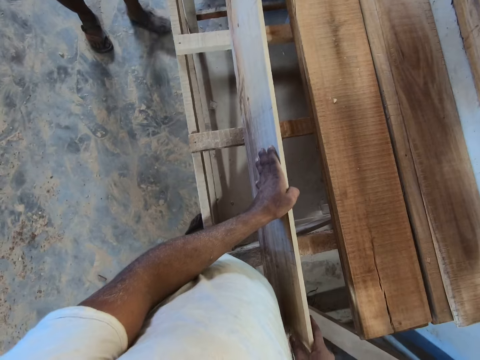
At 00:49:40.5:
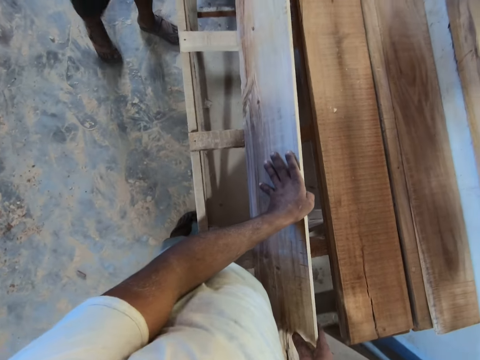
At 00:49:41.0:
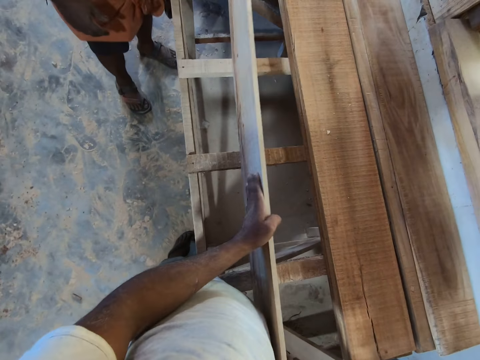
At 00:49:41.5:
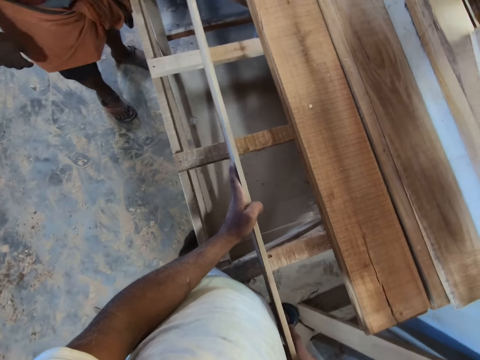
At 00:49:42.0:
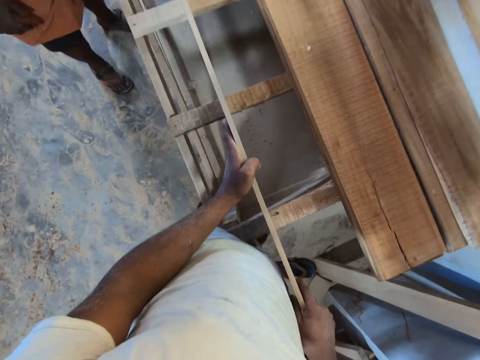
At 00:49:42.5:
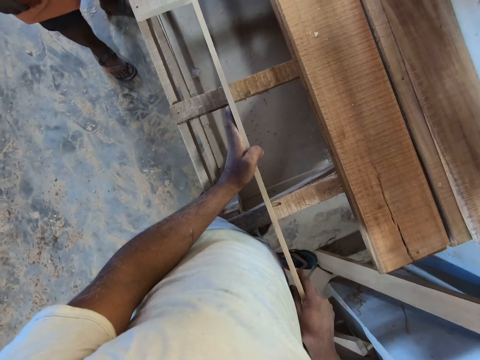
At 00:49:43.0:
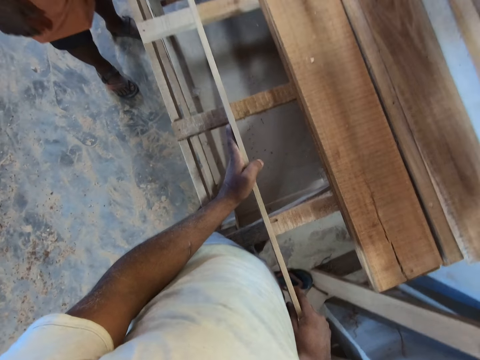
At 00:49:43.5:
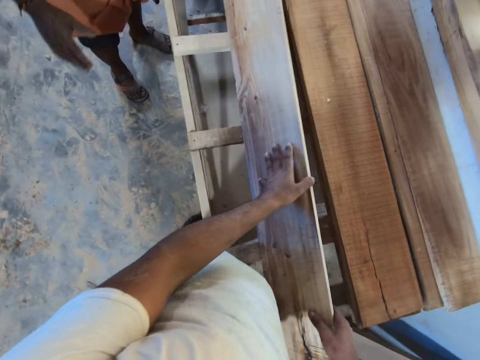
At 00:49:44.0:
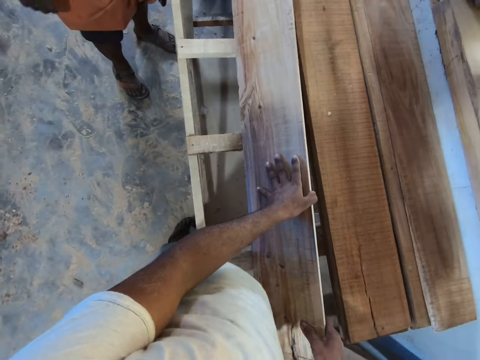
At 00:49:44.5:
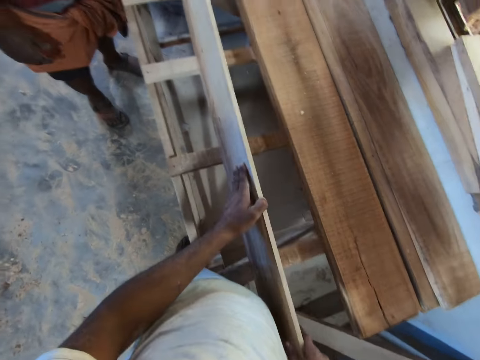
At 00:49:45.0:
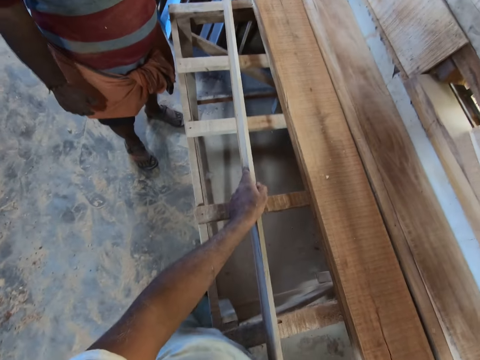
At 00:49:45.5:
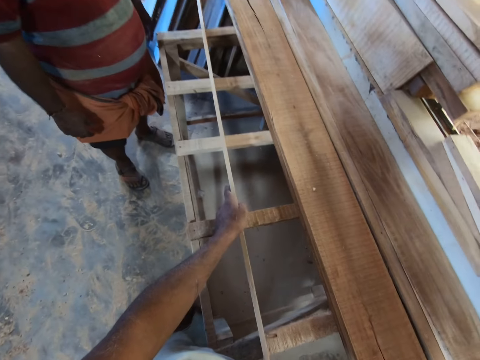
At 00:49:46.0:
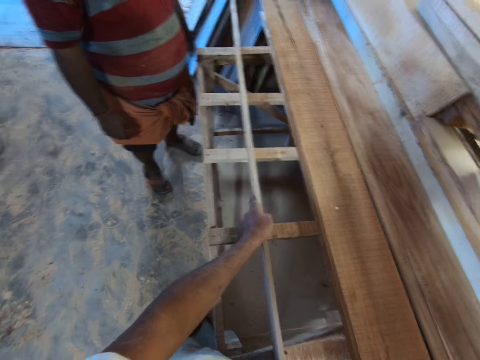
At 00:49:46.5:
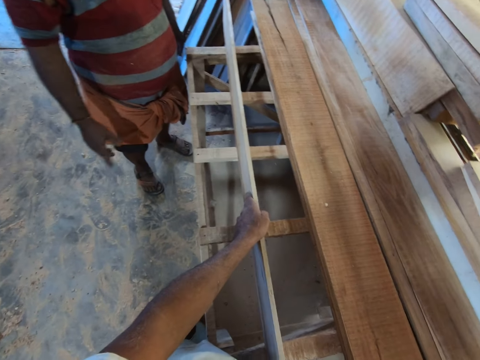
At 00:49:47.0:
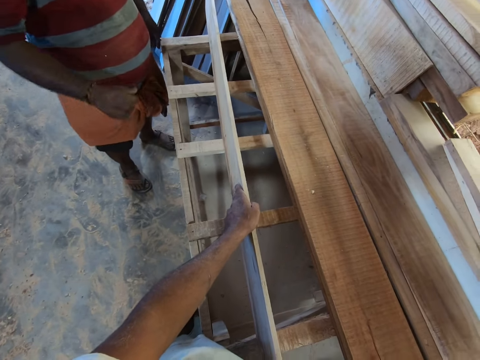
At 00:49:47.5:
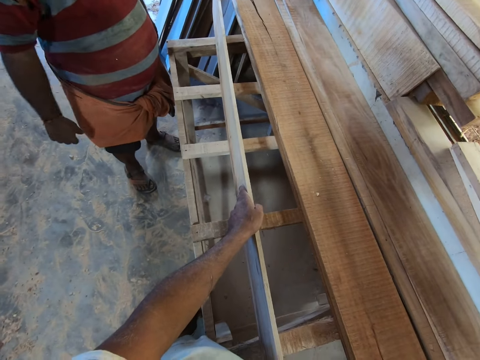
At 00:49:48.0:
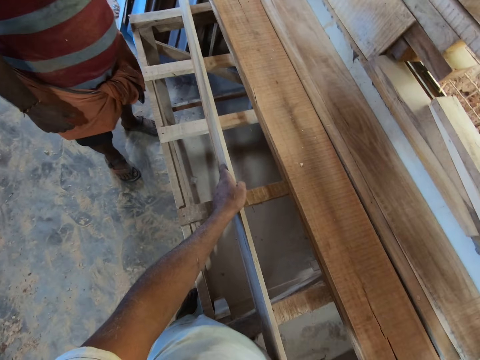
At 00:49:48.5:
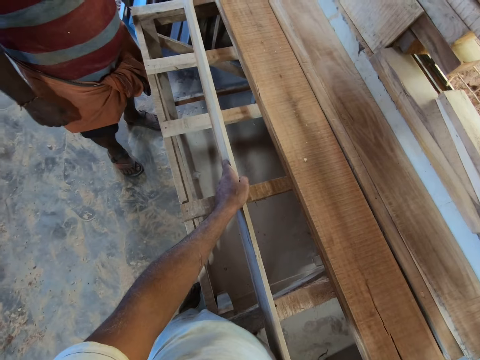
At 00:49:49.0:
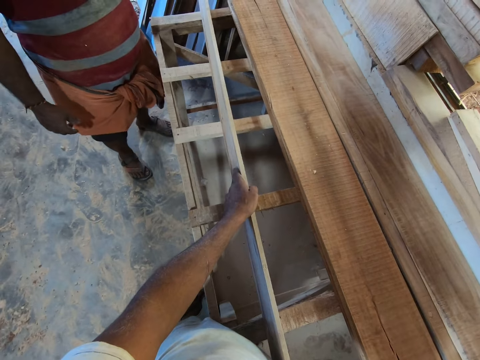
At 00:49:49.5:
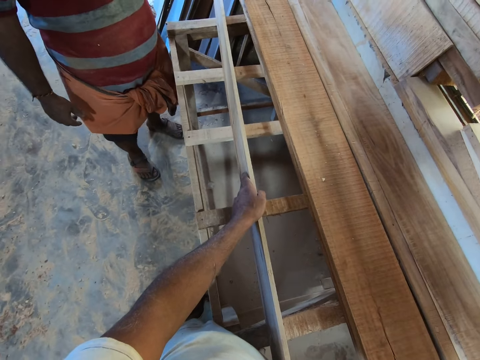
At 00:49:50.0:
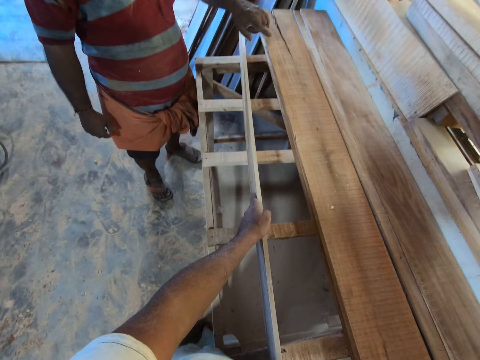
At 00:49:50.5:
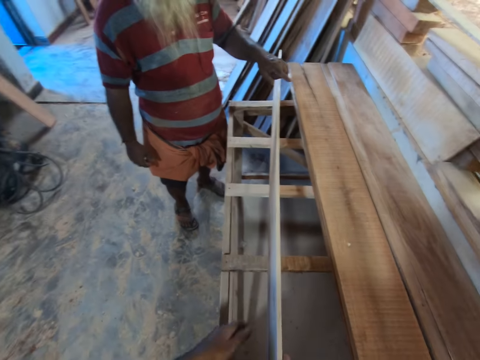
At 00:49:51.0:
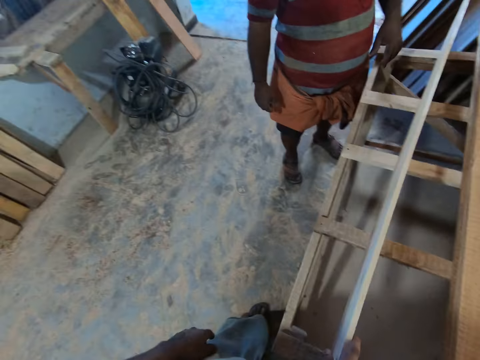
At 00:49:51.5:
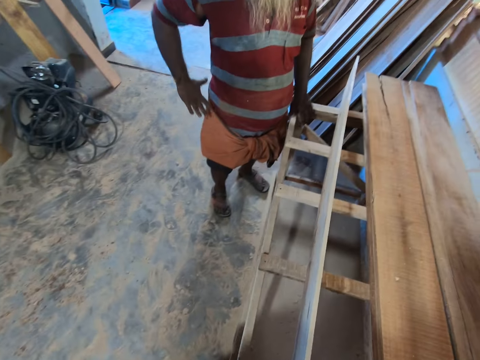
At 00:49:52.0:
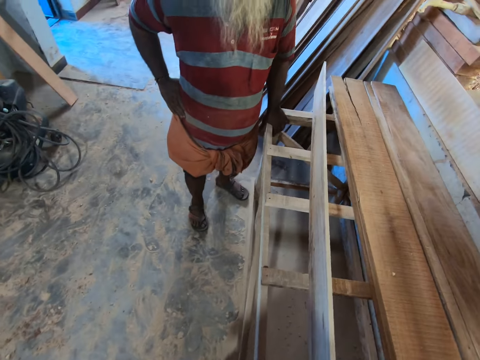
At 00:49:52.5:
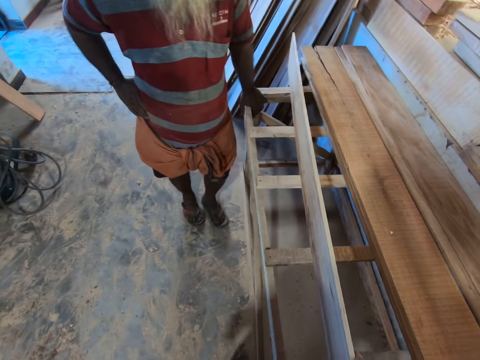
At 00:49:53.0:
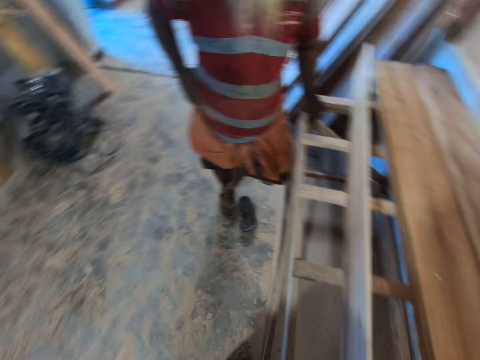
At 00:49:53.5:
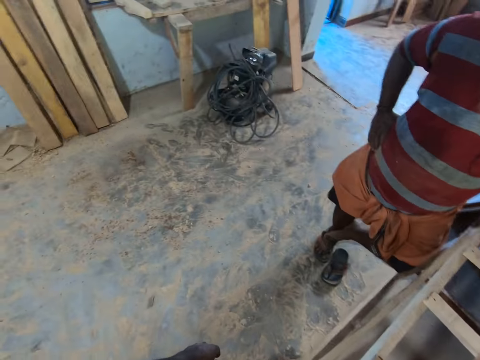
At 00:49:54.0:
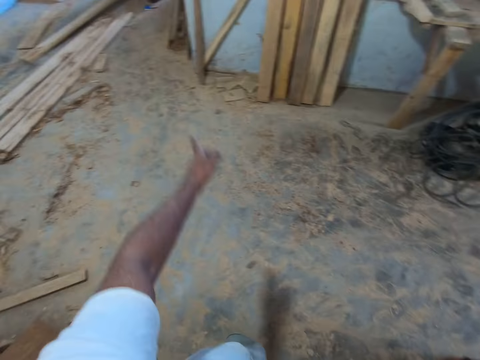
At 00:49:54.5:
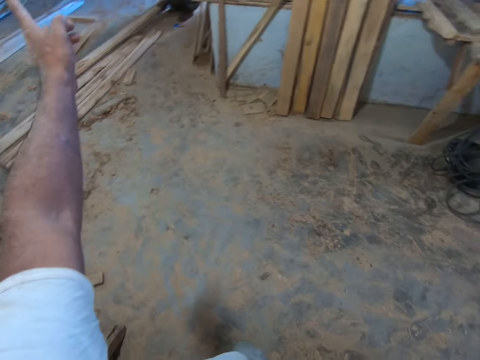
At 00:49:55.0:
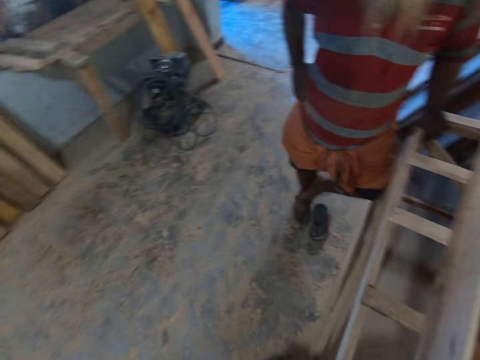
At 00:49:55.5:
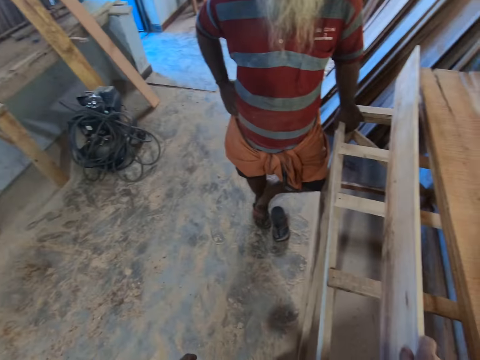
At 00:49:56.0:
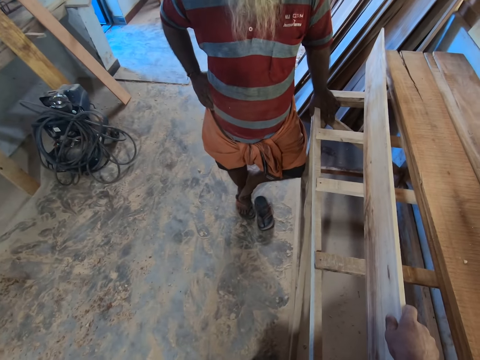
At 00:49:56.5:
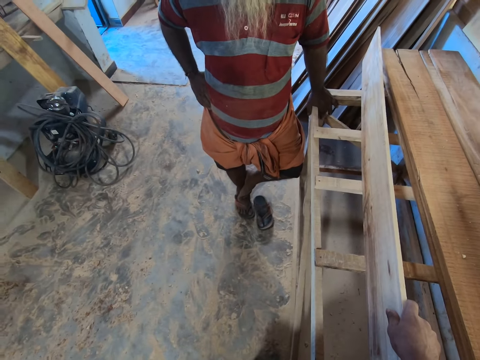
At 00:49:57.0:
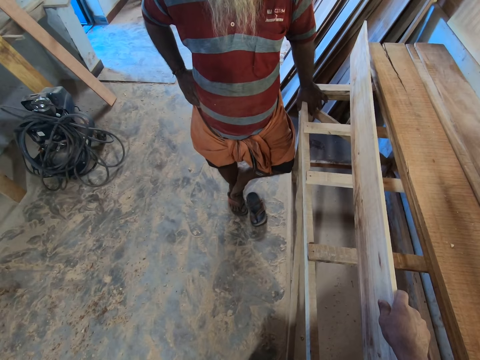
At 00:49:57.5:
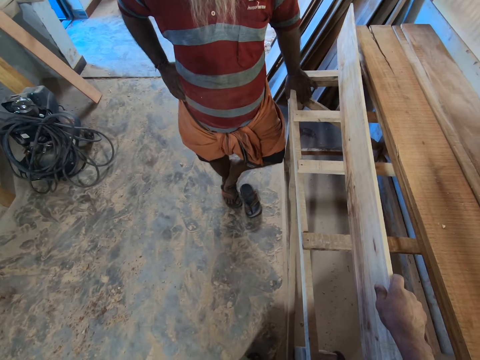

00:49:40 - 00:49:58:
The camera wearer looks at the wood. They interact with a man. The man speaks to the camera wearer. The camera wearer dialogues with another man. A third man places his left hand on the stand in the workshop. He places his right hand on his hip. He places his left leg on his right leg. The camera wearer interacts with the third man by the stand in the workshop. The third man taps on the stand with his left hand.

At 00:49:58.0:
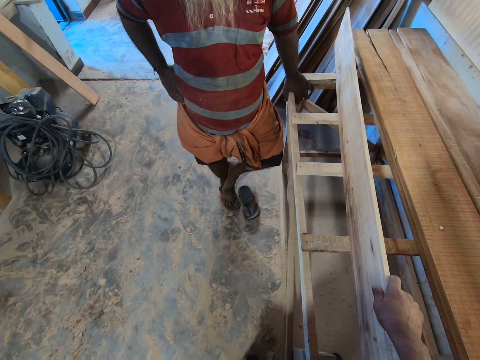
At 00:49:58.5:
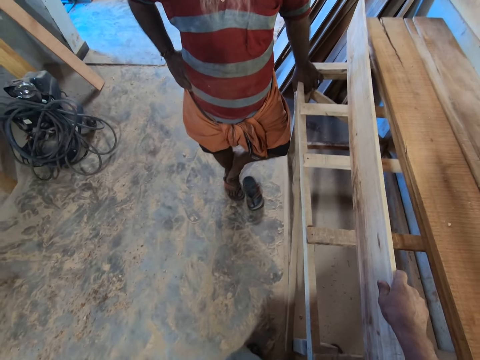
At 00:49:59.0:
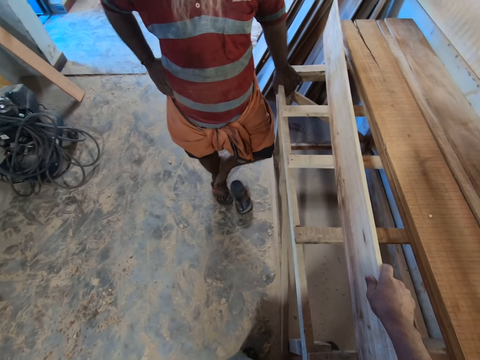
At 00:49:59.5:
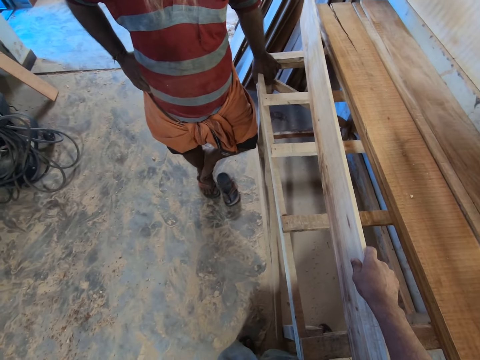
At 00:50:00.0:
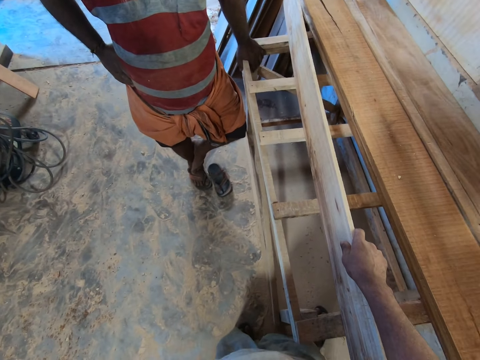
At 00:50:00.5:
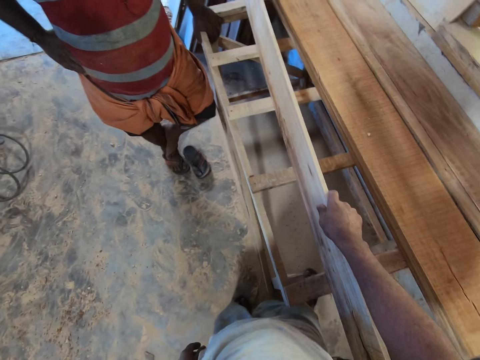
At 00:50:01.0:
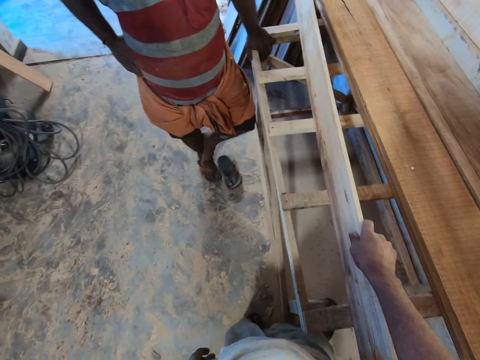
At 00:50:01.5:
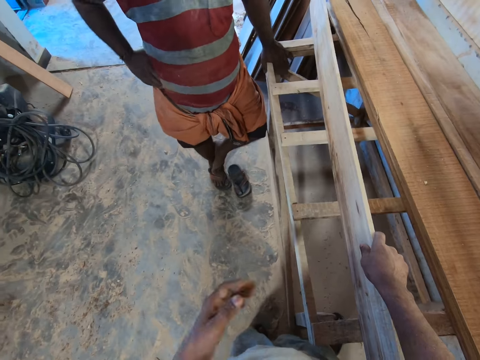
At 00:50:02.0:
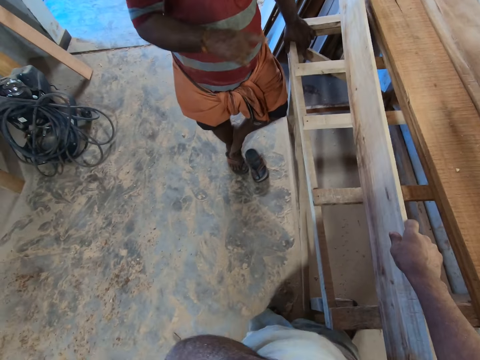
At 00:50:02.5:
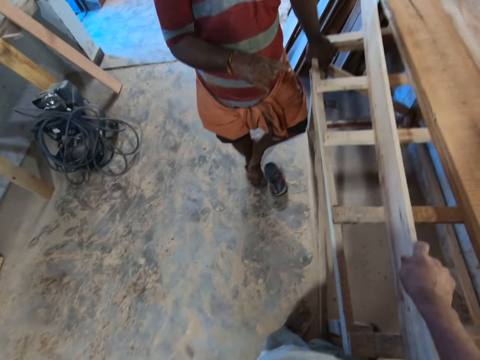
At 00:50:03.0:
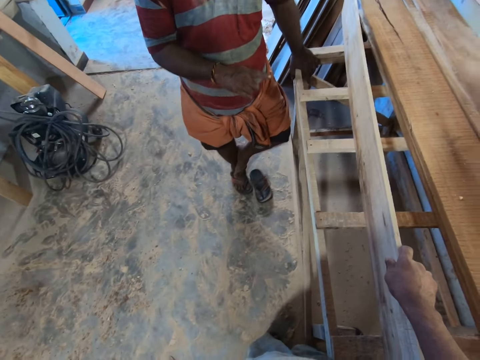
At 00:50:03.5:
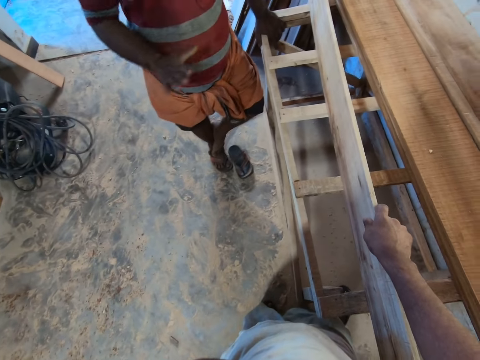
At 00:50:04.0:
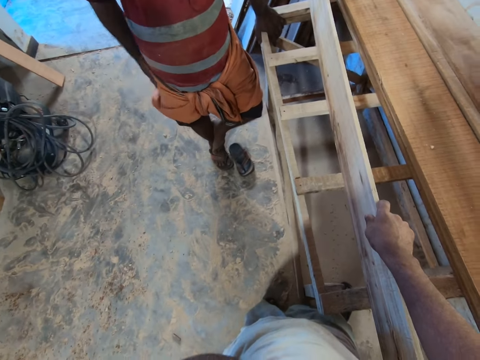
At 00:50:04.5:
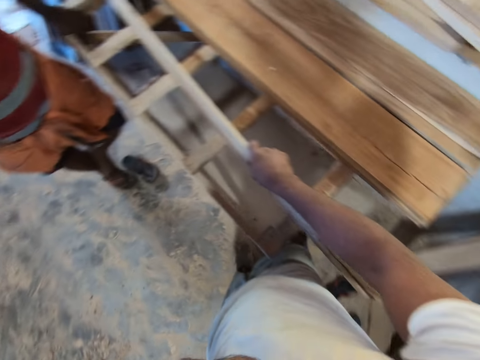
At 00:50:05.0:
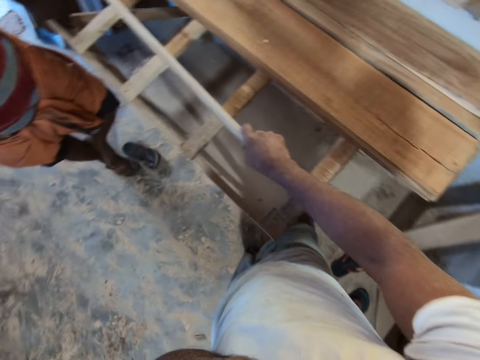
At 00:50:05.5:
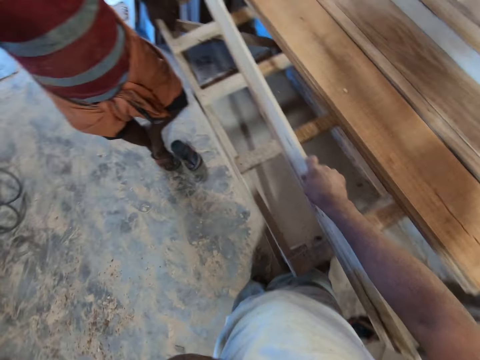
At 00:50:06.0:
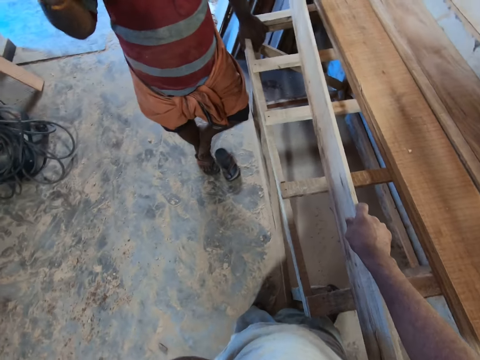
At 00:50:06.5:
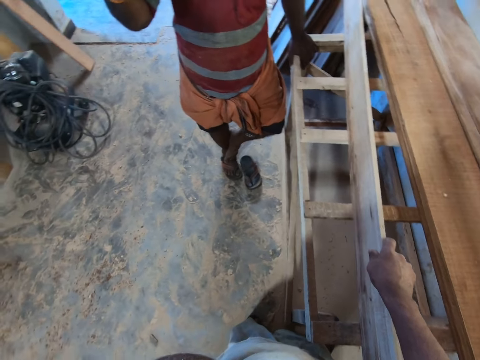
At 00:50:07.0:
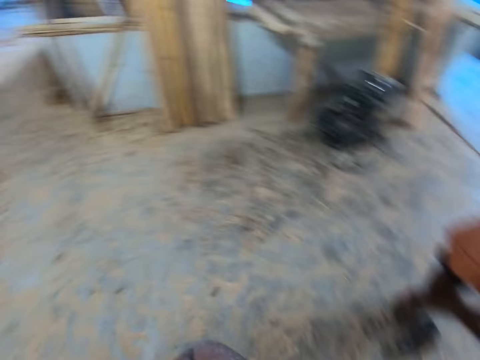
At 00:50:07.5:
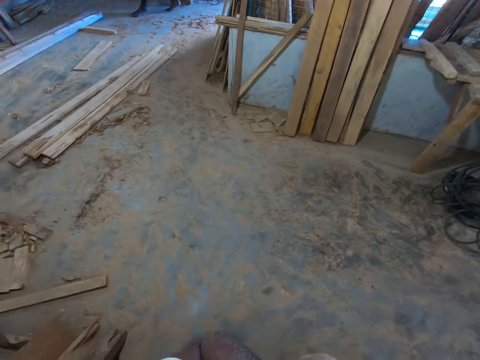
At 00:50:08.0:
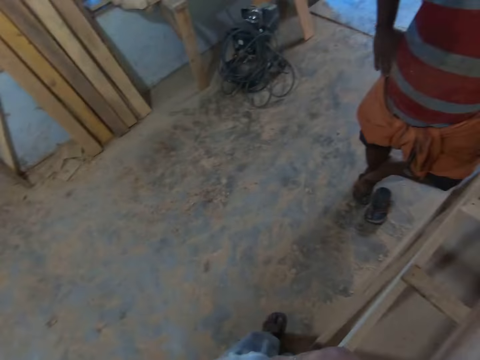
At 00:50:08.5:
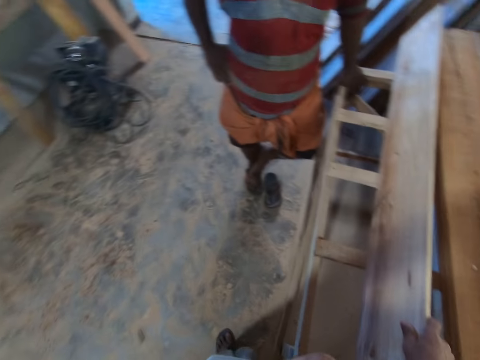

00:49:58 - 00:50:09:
The camera wearer touches his face with his left hand. He interacts with the man by the stand in the workshop. The man touches his thigh with his right hand. The camera wearer interacts with the man by the stand in the workshop.
